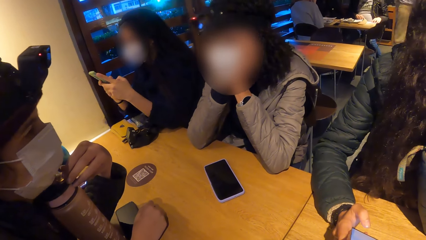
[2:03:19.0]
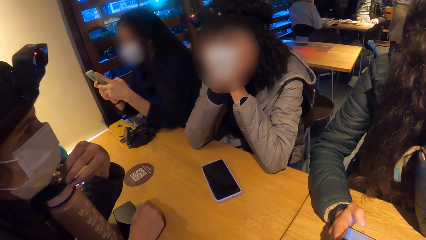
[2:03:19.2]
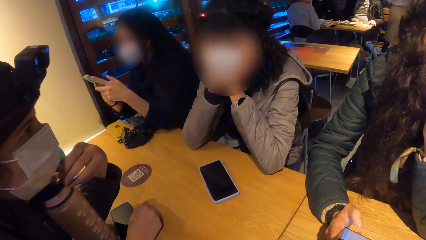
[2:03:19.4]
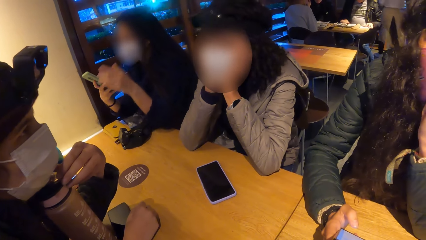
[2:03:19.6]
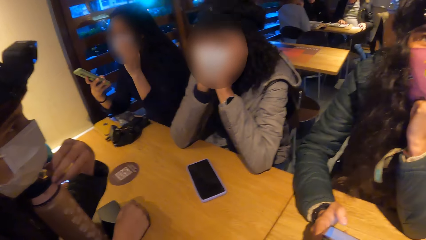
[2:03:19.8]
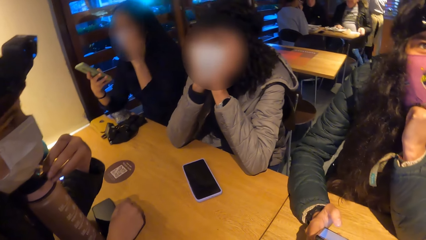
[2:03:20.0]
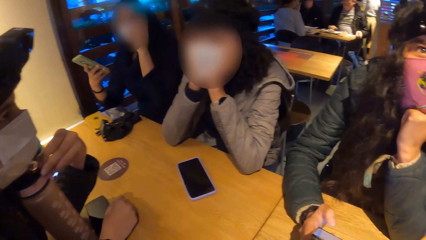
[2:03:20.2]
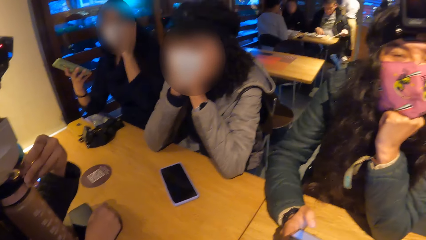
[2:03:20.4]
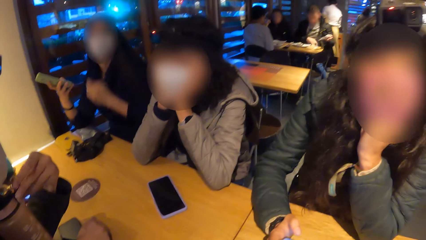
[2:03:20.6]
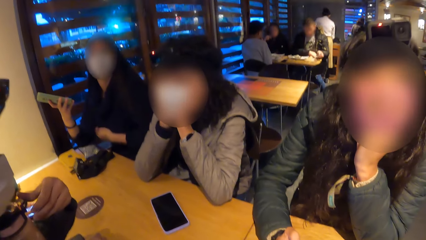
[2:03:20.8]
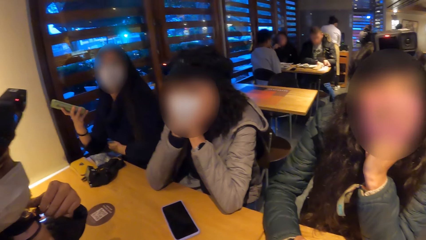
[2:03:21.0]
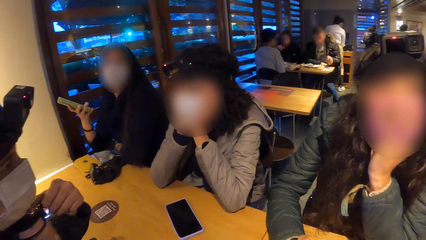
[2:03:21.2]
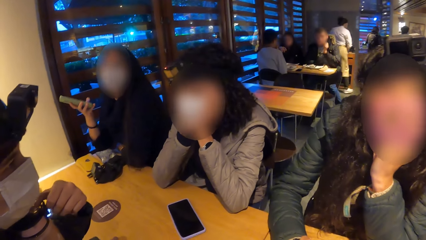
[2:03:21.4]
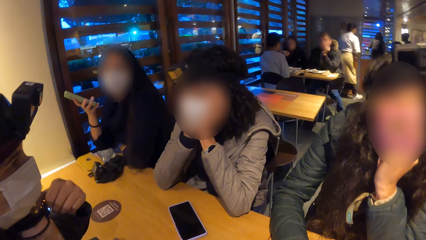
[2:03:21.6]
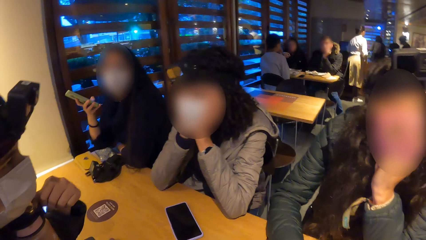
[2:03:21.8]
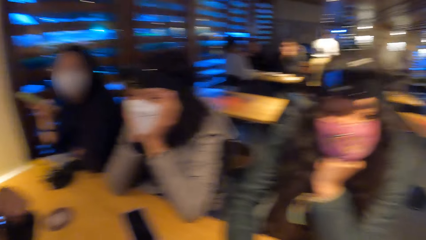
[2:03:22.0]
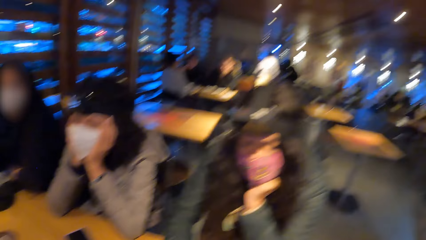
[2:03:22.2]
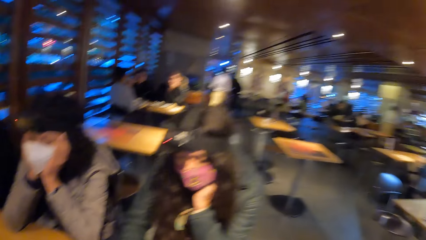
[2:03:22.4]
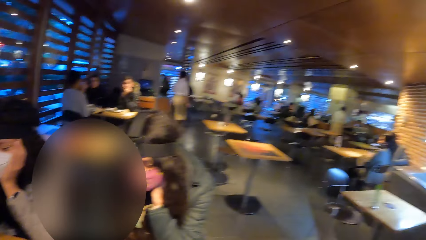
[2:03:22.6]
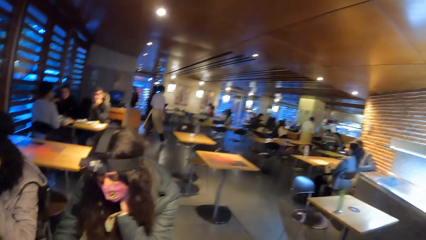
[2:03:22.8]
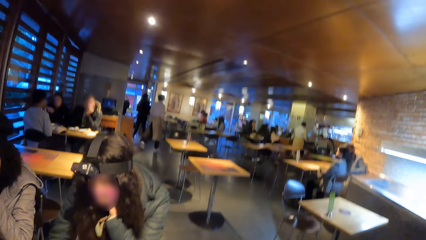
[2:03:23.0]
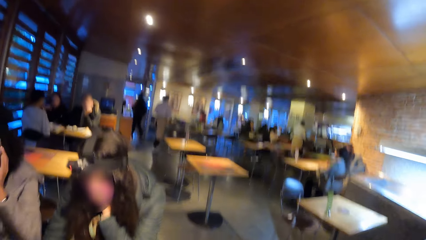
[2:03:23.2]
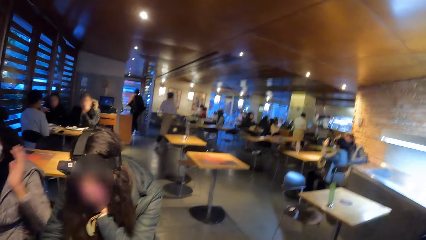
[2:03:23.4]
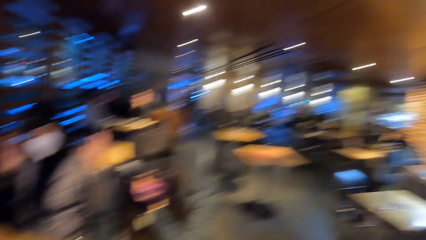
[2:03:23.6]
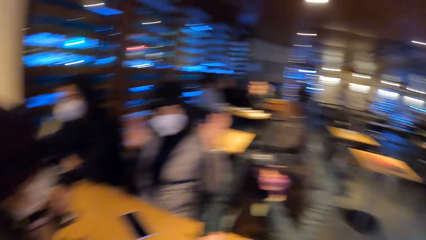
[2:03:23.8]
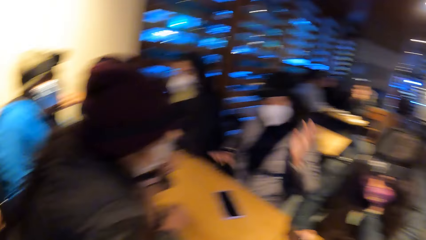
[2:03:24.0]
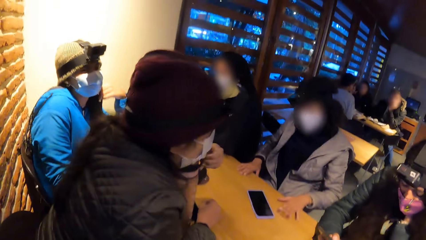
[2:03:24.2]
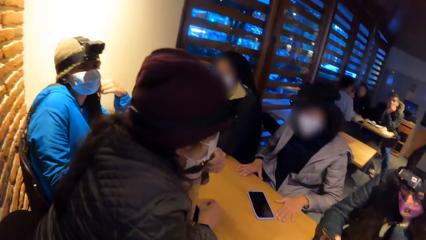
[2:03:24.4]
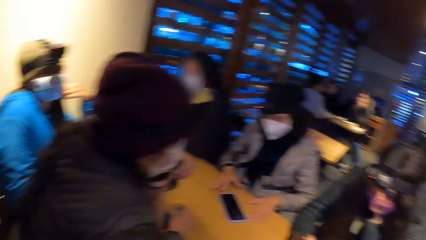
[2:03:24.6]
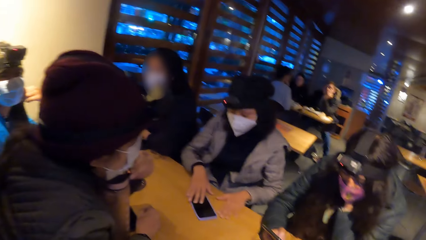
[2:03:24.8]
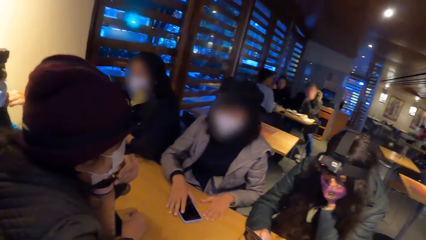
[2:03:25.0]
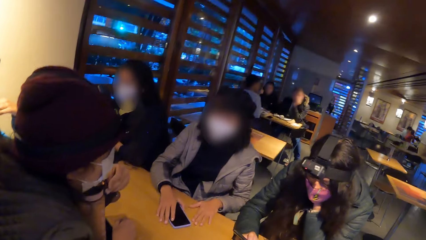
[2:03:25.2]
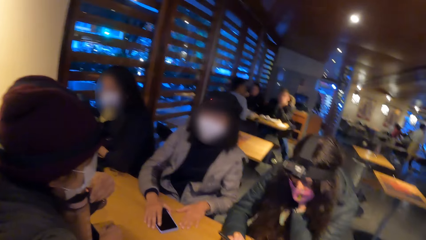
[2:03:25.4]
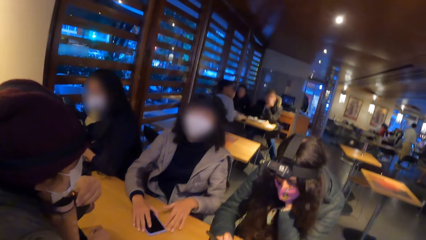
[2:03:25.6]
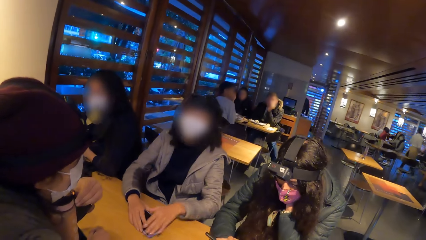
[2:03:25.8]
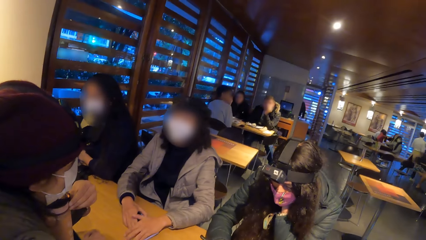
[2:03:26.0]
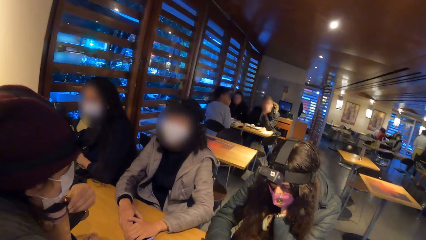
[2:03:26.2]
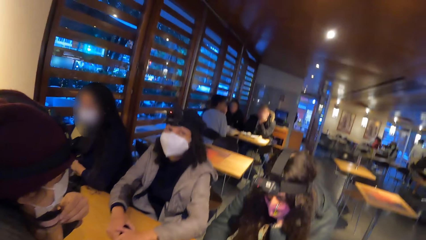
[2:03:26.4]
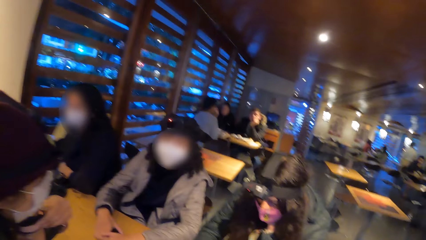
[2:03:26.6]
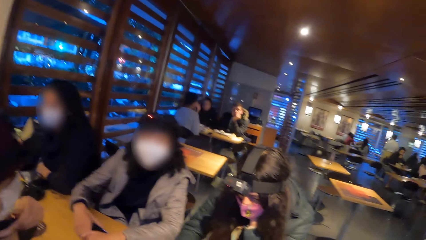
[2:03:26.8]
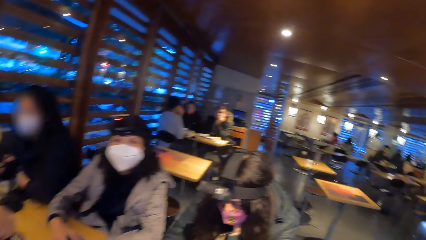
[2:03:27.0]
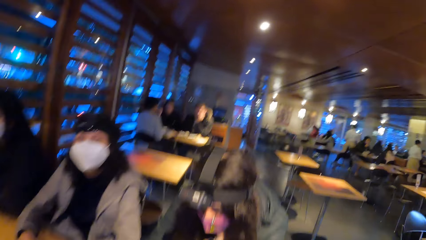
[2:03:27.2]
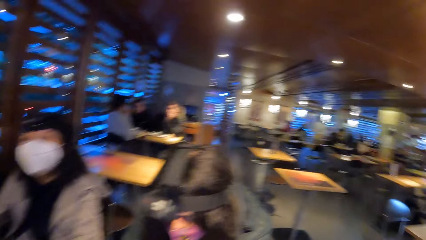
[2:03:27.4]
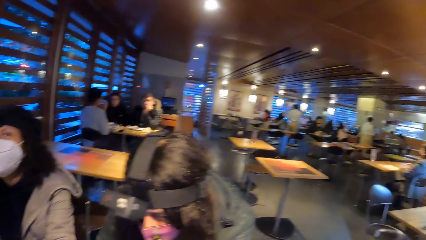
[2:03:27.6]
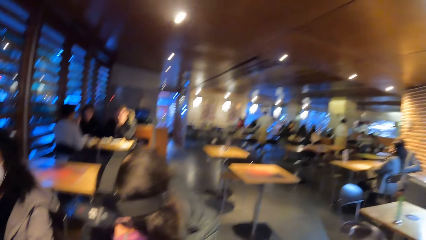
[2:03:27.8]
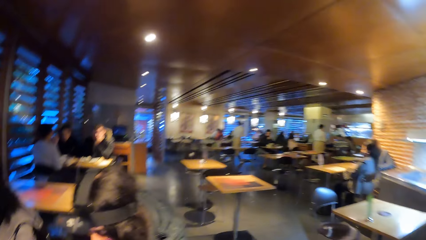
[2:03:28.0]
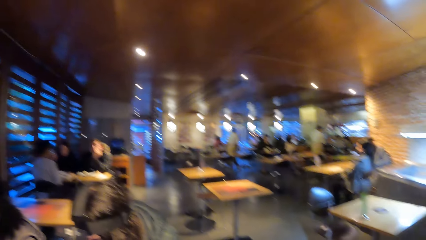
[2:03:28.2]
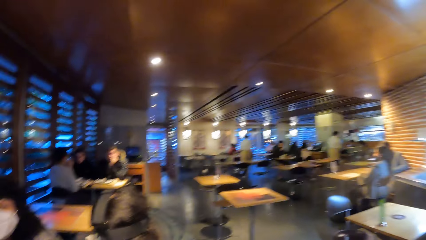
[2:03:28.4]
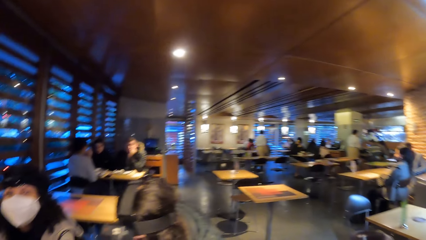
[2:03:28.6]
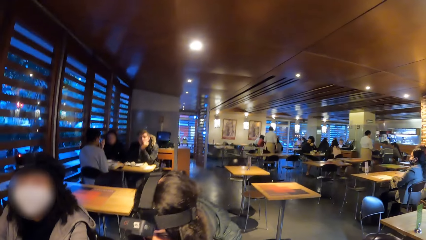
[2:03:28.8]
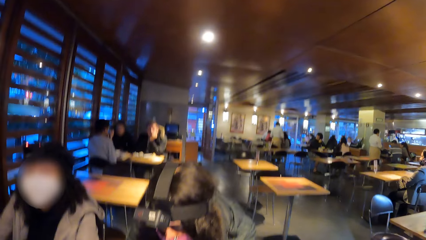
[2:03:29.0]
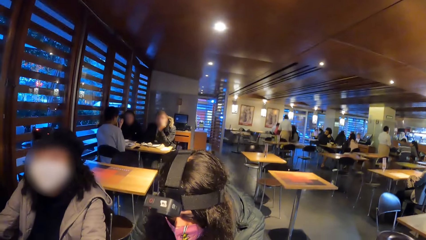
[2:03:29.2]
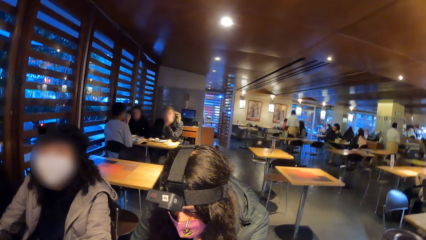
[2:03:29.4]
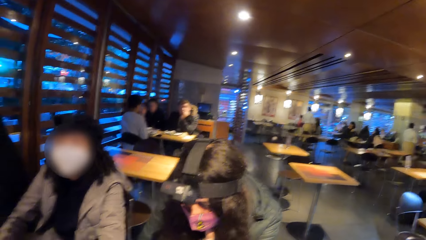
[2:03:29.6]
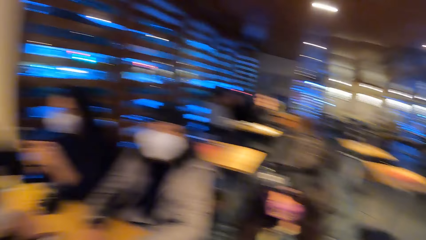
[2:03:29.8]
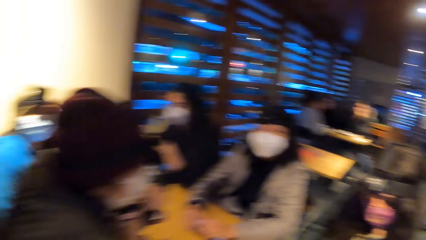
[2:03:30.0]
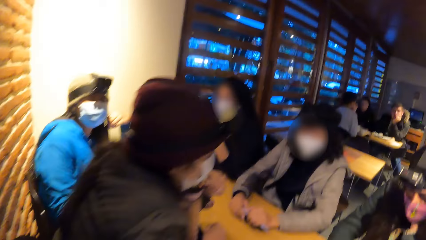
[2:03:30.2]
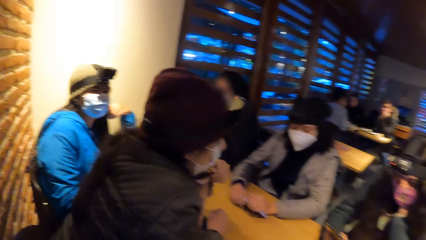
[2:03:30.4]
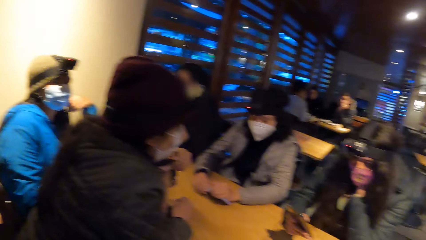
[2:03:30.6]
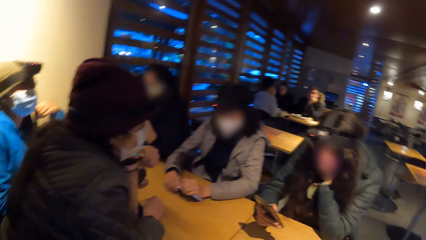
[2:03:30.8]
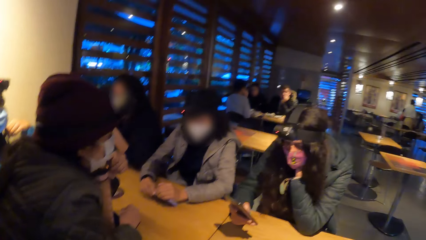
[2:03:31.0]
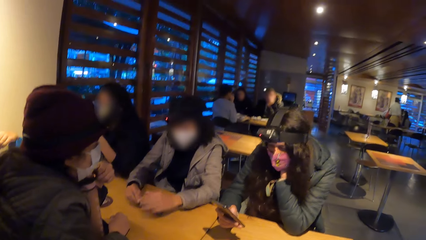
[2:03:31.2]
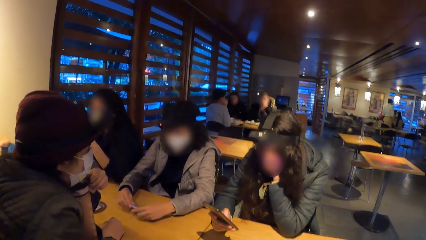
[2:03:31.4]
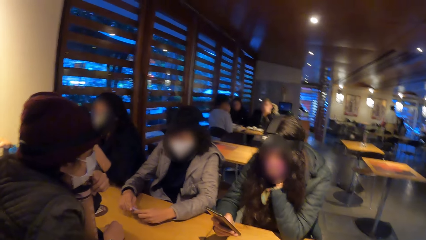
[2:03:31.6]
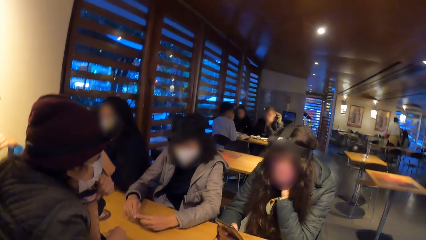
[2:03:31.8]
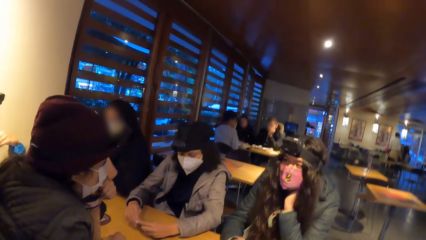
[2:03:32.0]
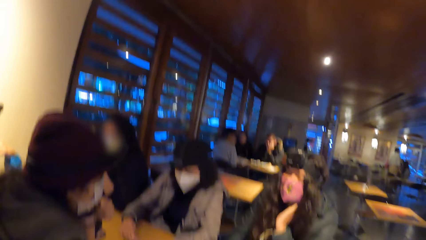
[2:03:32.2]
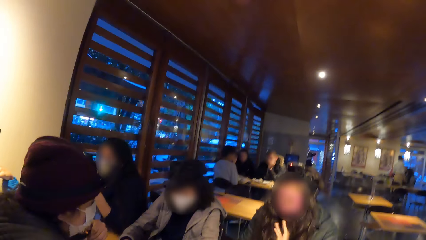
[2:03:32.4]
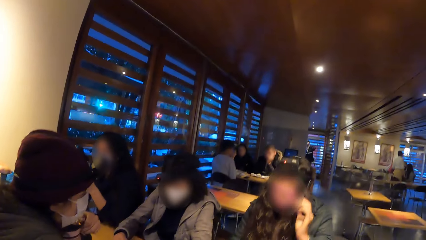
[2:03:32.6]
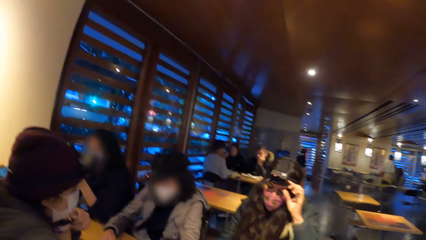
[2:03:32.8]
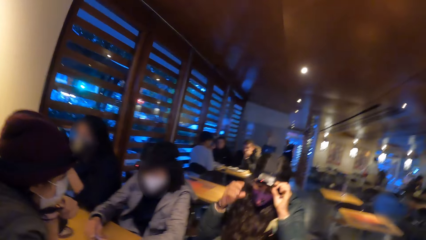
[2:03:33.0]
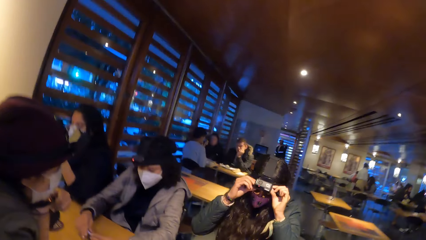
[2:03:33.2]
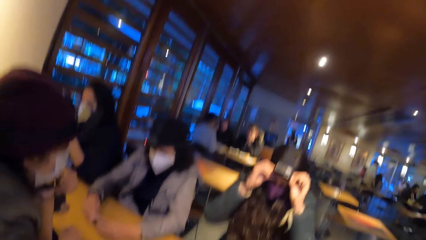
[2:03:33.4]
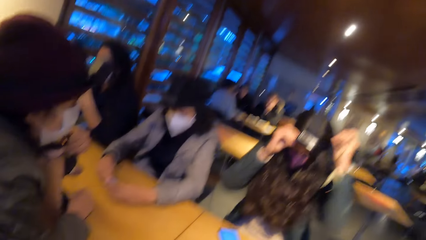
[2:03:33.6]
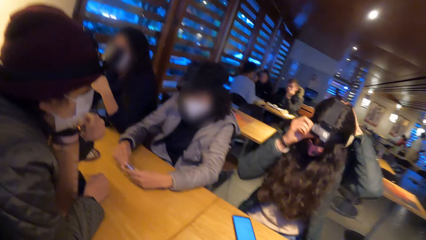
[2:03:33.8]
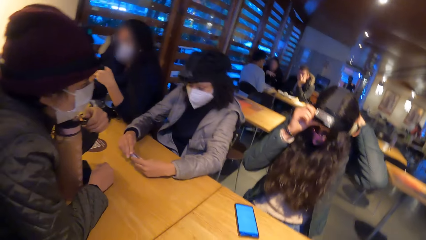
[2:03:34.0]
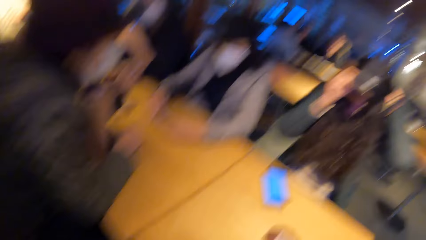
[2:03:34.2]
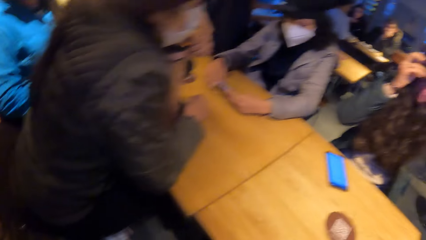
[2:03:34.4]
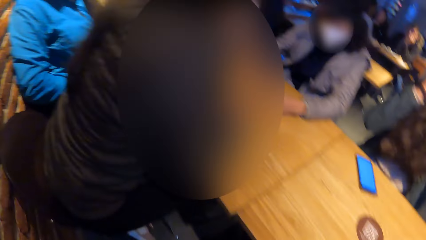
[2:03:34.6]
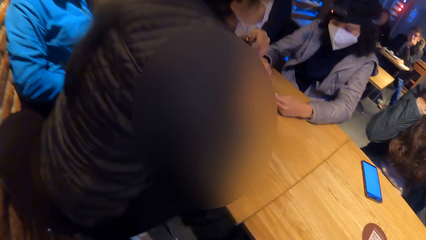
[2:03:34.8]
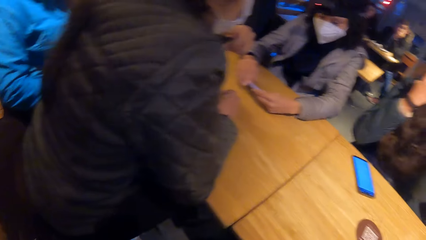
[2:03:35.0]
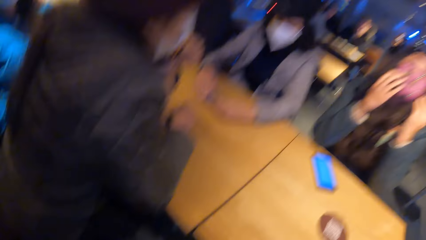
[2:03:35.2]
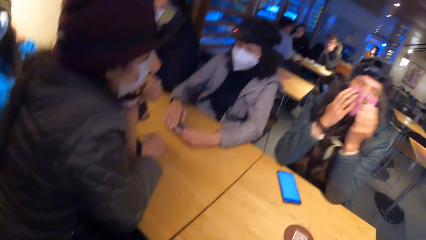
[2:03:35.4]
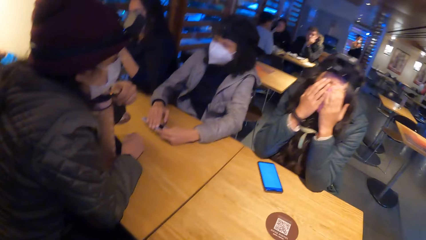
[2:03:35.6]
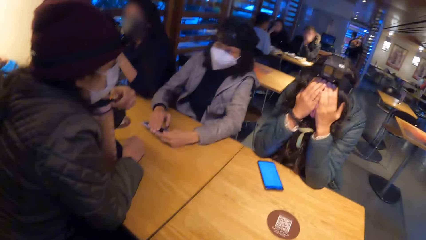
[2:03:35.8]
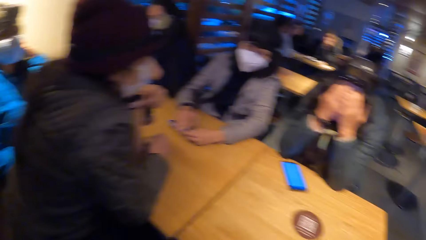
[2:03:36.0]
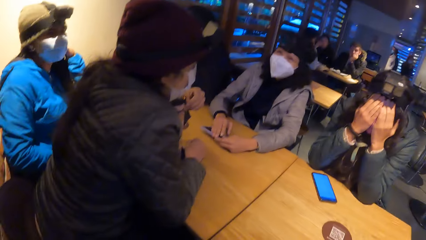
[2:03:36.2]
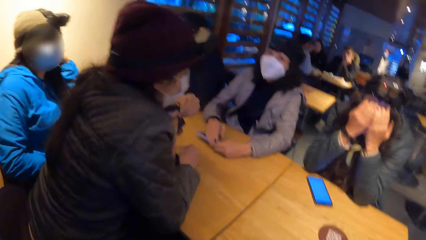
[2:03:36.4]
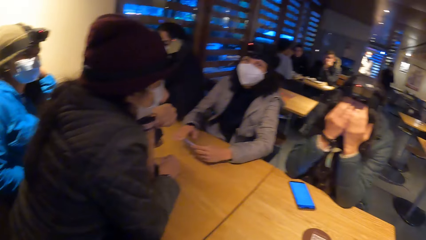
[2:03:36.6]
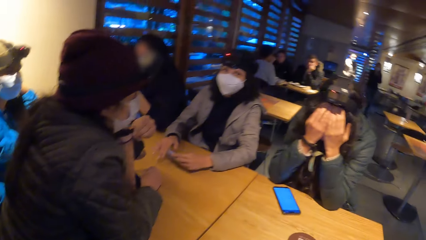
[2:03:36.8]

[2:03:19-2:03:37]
A woman rubs her eyes with her left hand and places her left hand onto the table. Another woman touches the mask. A third woman gesticulates with both hands and places her hands onto the table. The third woman hits the table with her hands. The third woman holds the phone on the table with both hands. A fourth woman adjusts the camera on her head with both hands. The fourth woman drops the phone on the table.
